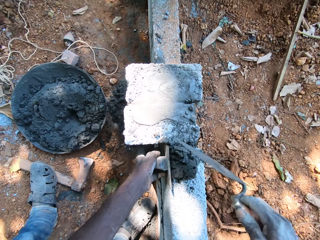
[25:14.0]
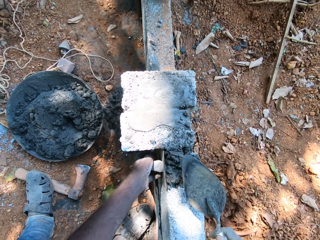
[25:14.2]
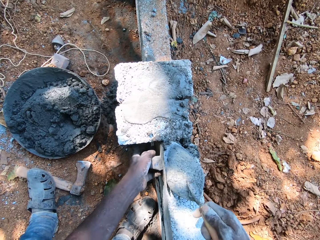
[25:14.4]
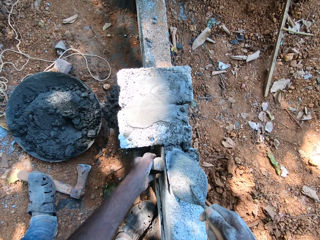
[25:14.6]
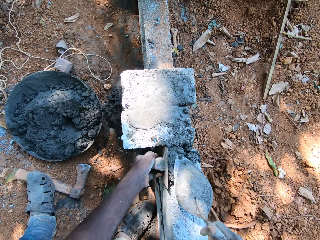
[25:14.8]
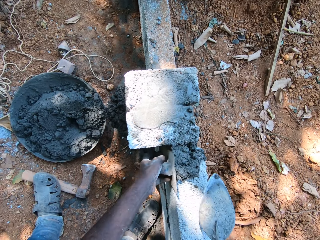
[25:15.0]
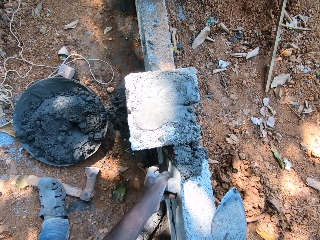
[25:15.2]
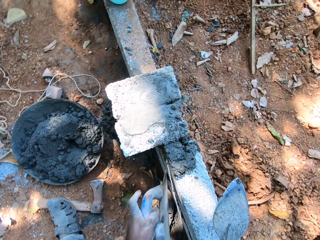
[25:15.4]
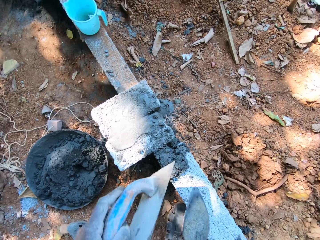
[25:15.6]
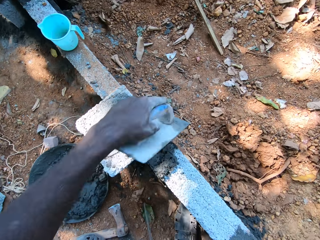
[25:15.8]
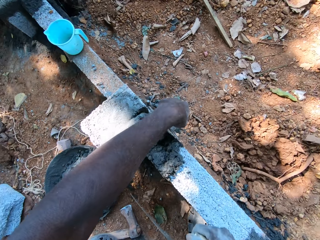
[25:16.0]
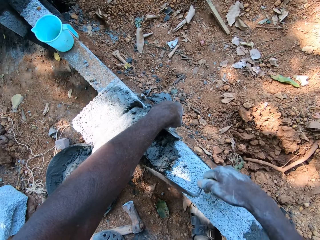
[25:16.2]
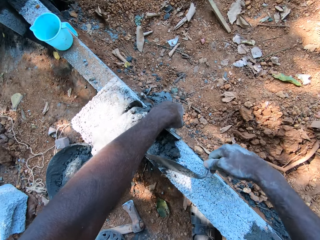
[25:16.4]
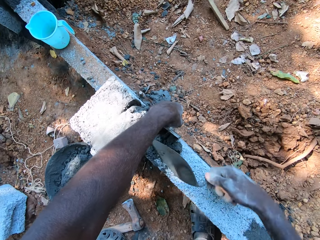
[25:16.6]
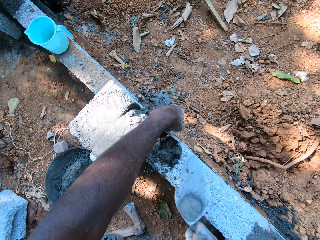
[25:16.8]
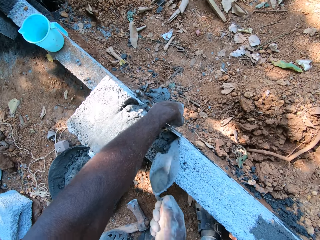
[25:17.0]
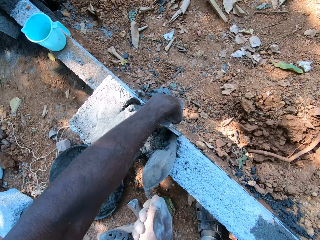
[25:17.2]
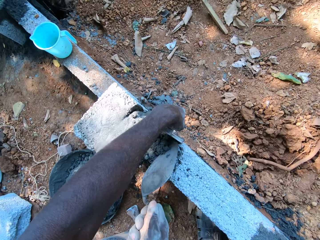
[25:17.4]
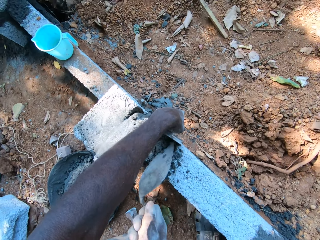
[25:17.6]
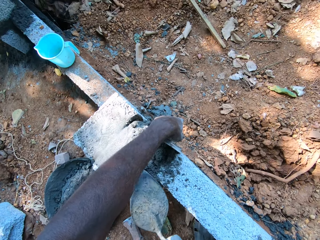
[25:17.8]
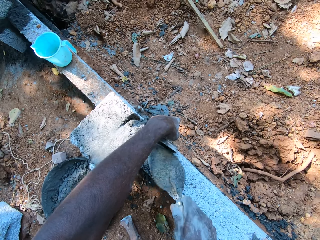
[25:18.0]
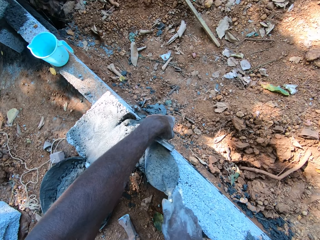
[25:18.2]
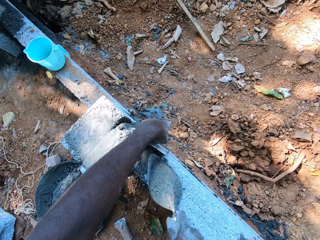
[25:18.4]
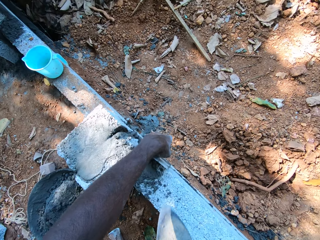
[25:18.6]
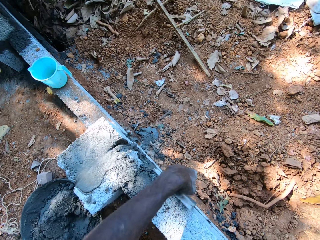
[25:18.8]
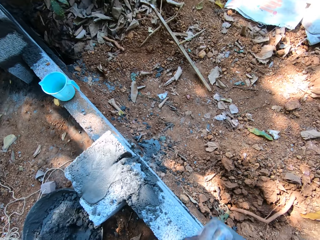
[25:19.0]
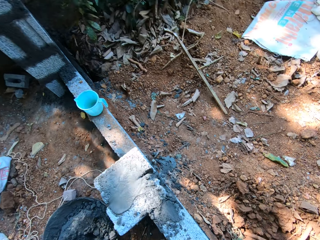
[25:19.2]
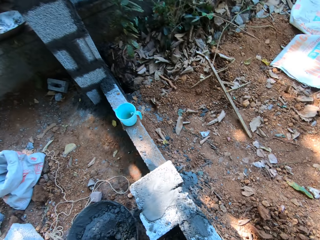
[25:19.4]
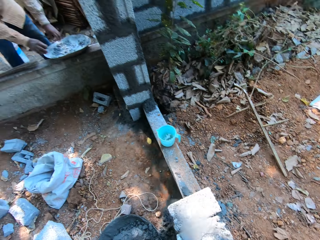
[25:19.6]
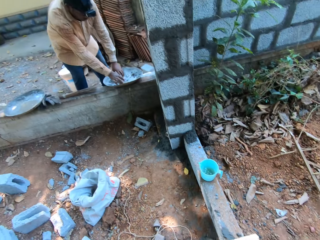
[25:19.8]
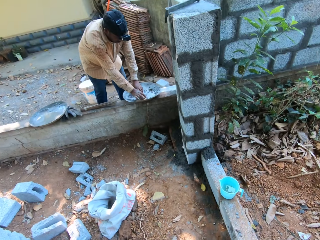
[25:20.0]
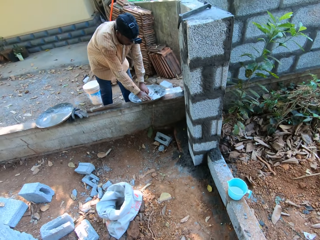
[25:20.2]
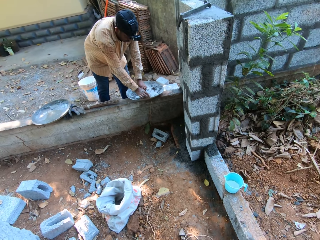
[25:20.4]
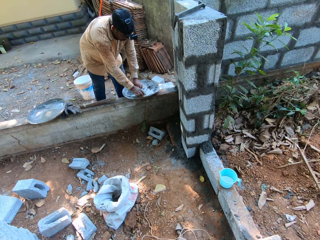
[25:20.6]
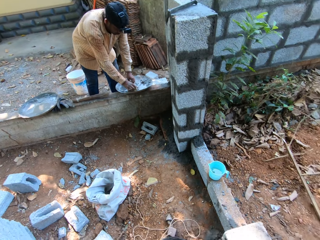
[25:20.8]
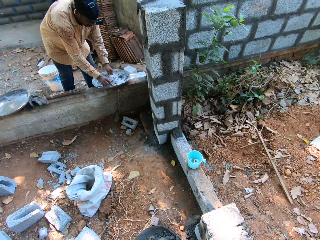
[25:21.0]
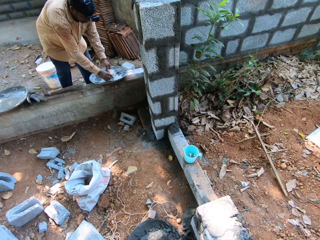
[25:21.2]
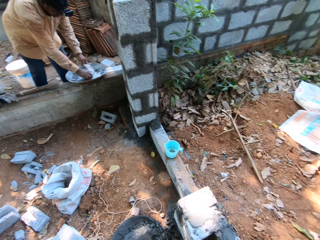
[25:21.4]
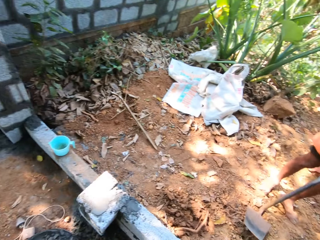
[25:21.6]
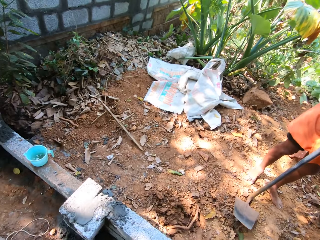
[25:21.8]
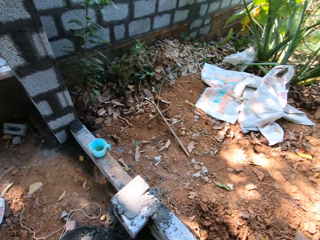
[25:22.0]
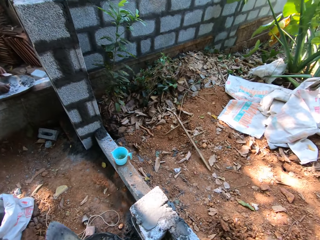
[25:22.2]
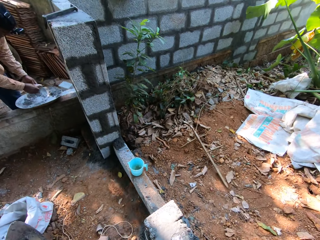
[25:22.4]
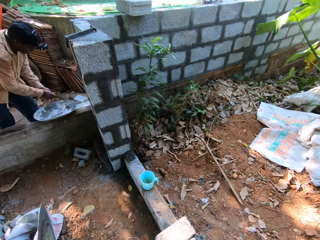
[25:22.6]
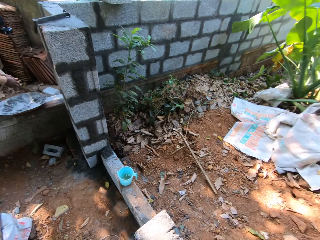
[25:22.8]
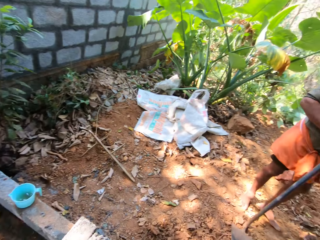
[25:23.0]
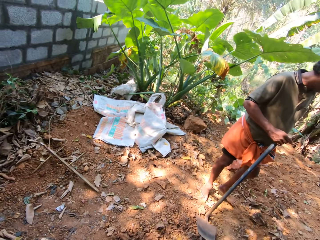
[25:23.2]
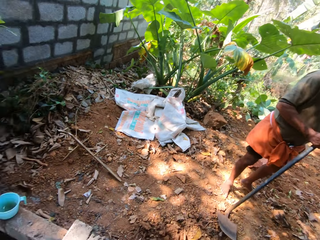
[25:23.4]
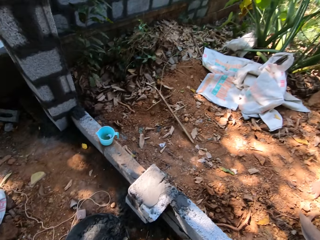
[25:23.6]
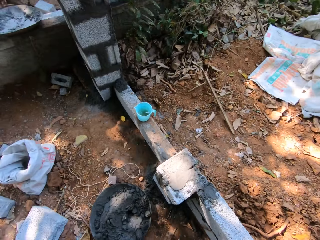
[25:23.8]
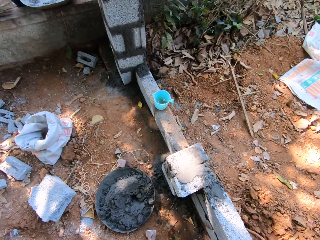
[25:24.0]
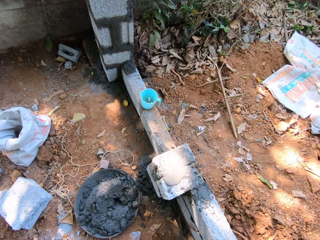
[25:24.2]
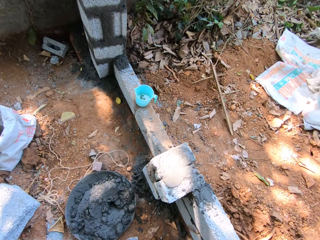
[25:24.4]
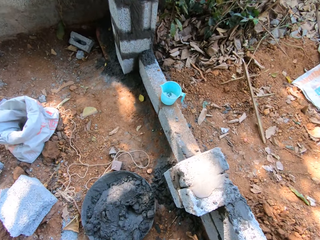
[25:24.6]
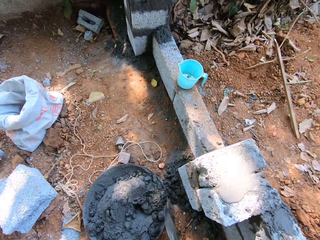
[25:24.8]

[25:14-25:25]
The camera wearer places the trowel in his left hand on the fence. He applies the mortar on the fence with the trowel in his right hand. He converses with a man and another man. He removes the trowel in his left hand from the fence. A third man stirs mortar in a pan on the fence with both hands. The third man packs the mortar from the pan on the fence with both hands.

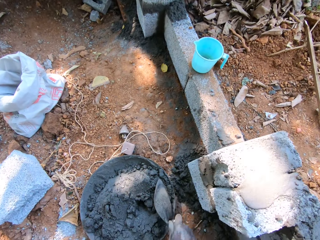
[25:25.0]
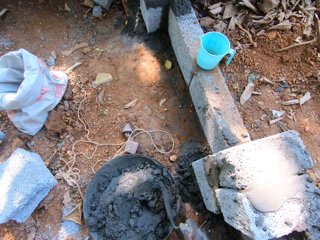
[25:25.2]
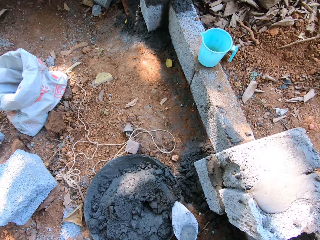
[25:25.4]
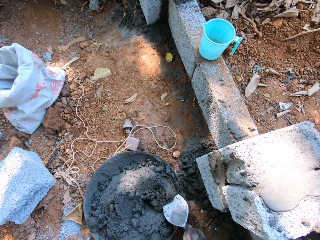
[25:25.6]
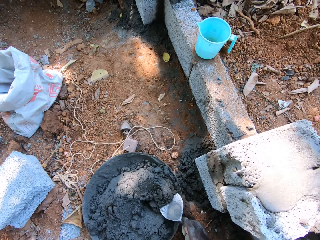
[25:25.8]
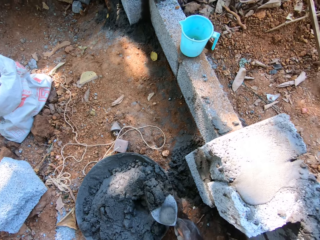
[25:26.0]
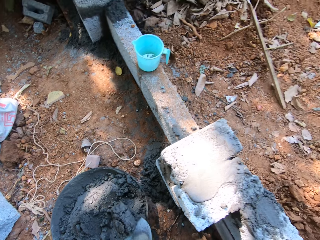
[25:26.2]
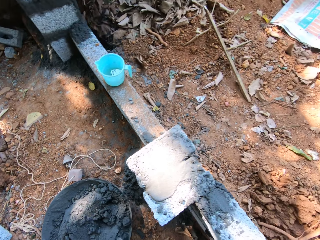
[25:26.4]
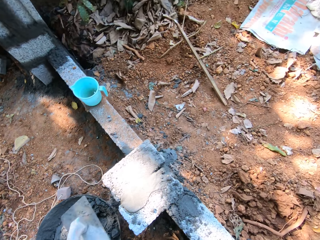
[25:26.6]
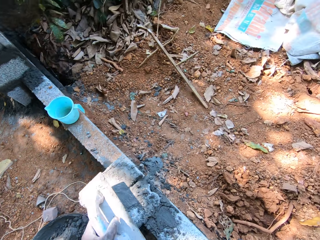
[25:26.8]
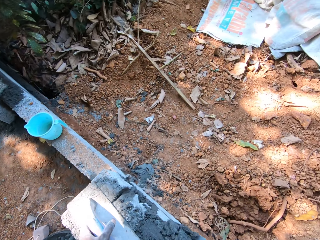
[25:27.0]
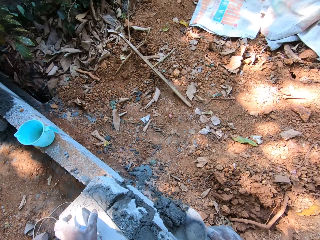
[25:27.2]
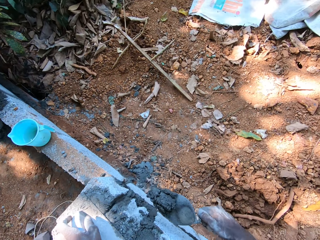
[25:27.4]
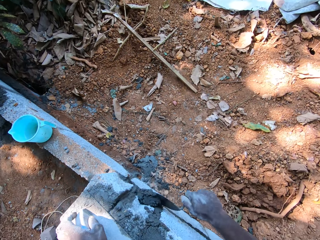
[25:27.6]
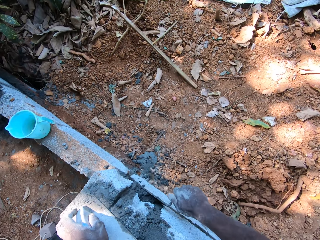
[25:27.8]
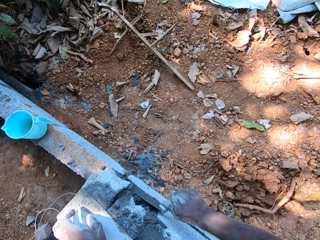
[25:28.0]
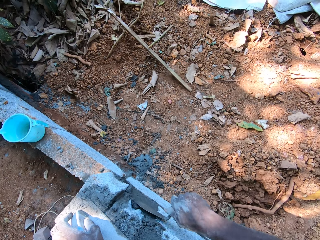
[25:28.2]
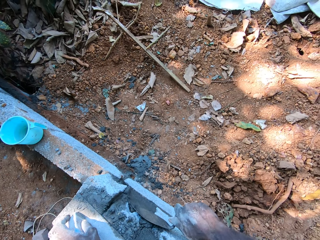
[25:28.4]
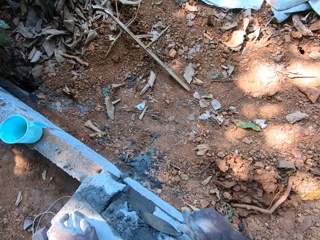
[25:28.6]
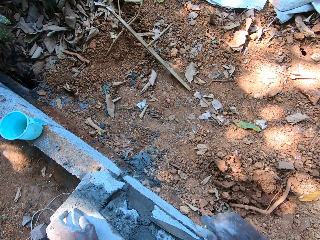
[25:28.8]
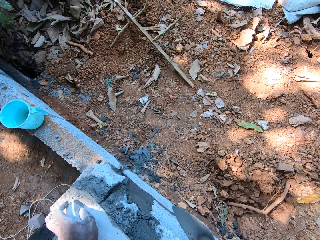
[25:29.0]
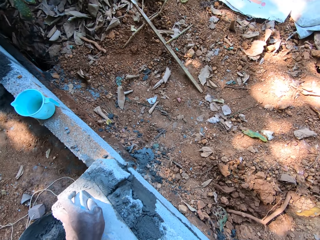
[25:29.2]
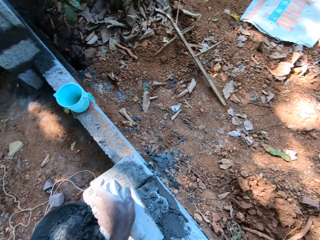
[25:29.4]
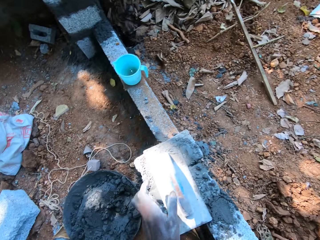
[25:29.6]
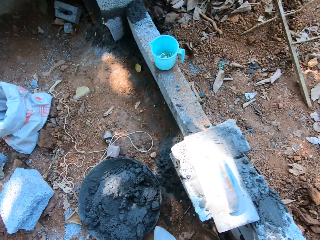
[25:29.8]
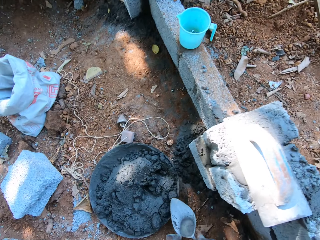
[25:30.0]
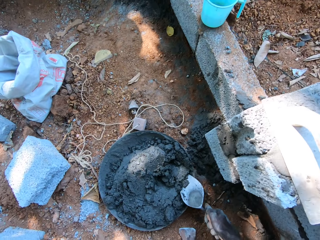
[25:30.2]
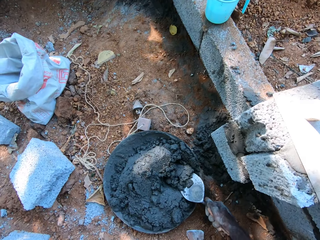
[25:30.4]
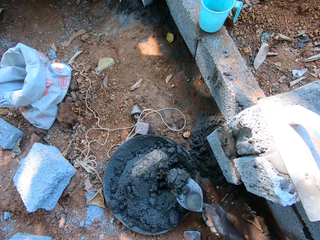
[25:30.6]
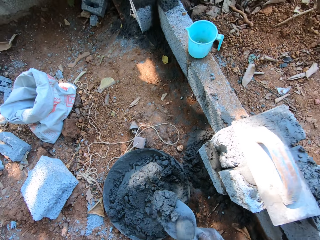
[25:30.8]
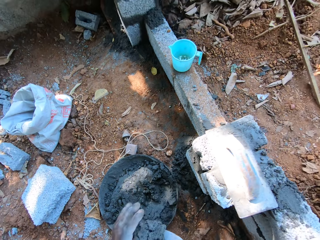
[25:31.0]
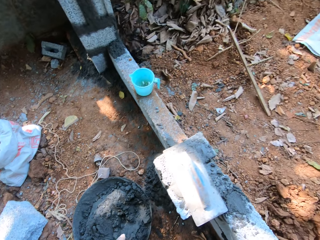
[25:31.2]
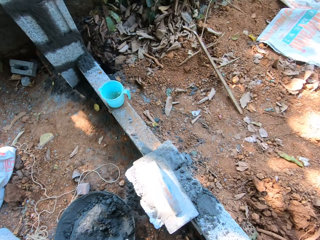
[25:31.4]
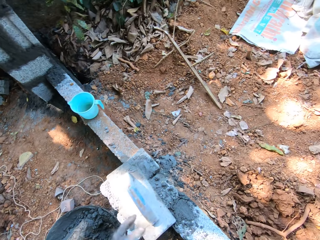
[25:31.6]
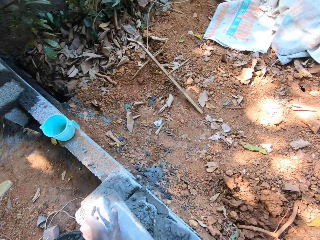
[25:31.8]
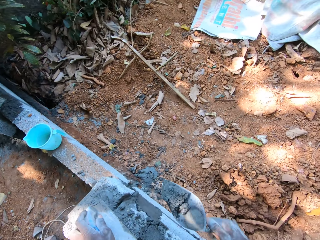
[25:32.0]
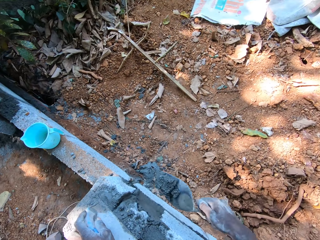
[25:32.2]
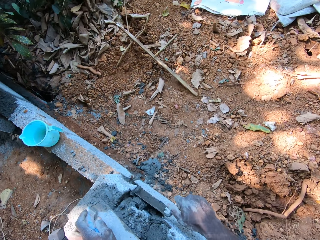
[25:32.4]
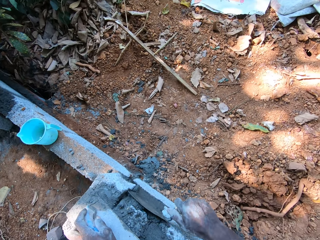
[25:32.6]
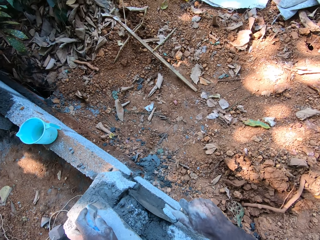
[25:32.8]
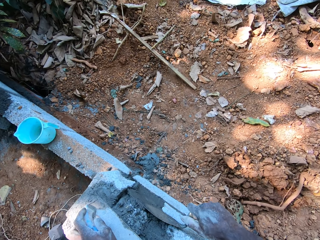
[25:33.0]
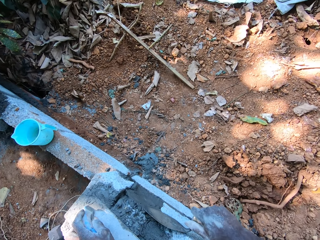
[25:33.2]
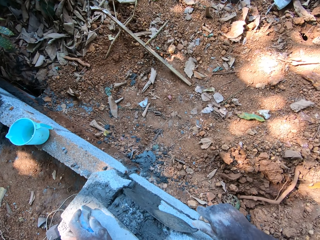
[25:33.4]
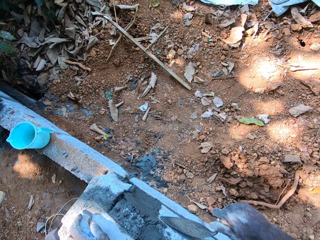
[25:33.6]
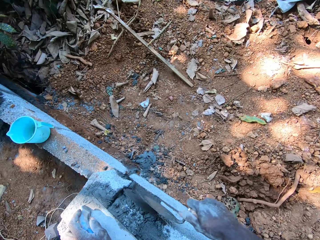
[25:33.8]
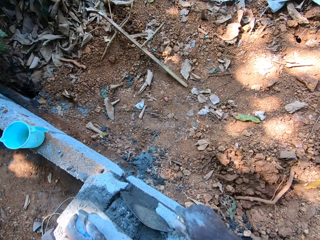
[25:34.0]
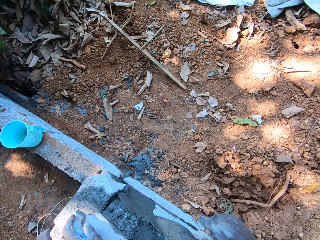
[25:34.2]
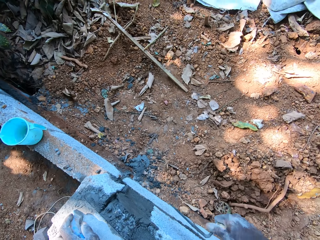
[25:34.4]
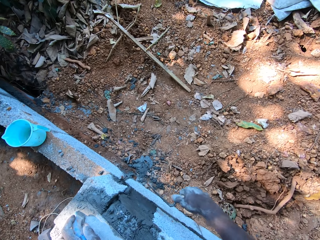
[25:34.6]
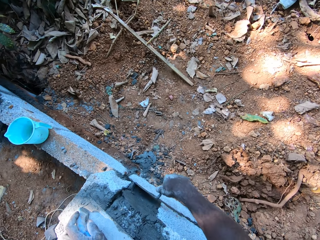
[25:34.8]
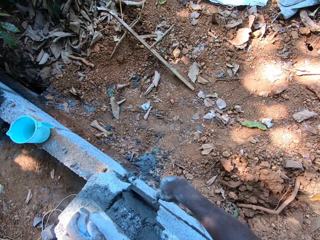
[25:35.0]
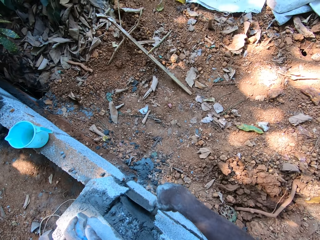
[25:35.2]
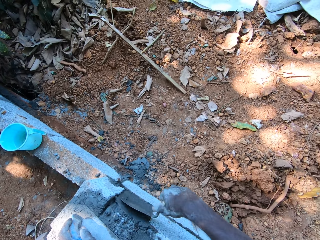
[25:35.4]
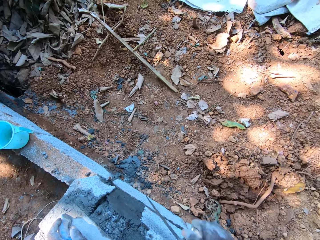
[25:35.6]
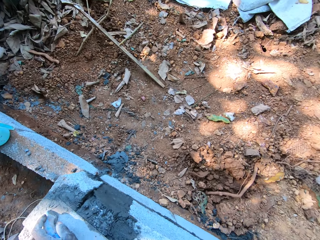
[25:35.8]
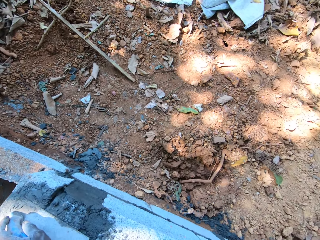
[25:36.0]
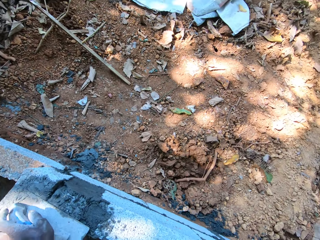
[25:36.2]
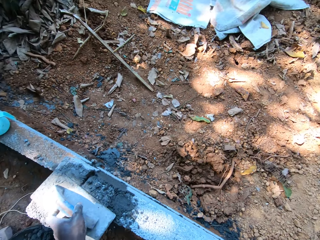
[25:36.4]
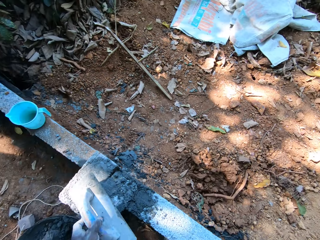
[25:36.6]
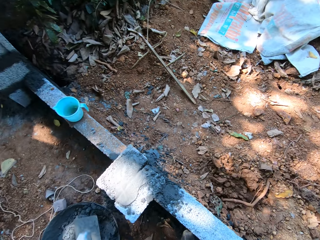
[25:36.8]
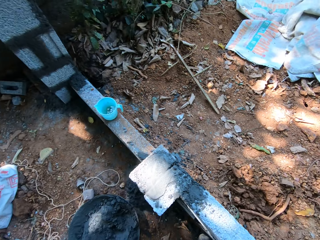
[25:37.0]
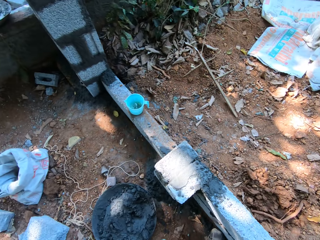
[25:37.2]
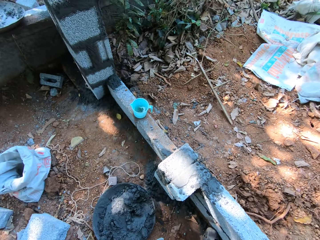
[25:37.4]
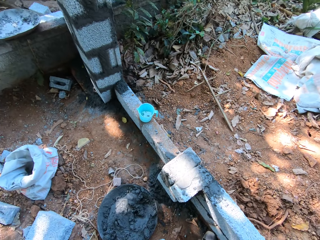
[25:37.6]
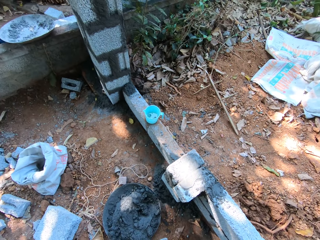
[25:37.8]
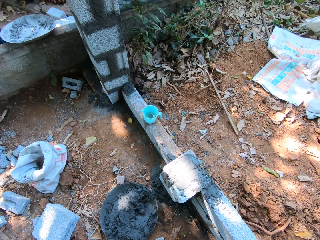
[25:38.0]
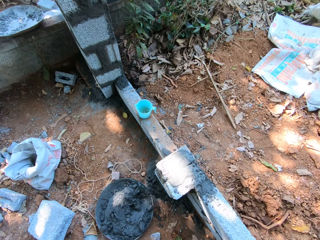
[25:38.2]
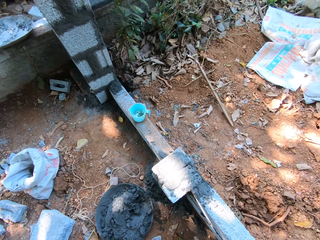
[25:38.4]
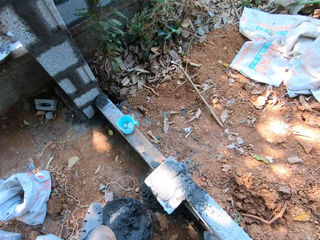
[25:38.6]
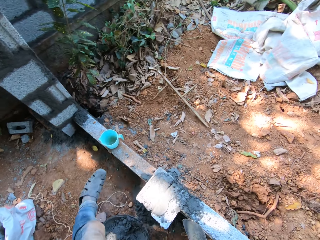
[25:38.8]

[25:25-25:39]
The camera wearer puts a trowel on cement. He packs mortar from the pan on the ground with the trowel in his right hand. He places the trowel in his left hand on the fence. He applies the mortar on the fence with the trowel in his right hand. He puts the cement on a stone. He removes his left hand from the trowel on the fence. He packs the mortar from the pan on the ground with the trowel in his right hand. He holds the trowel in his right hand with his left hand. He places his left hand on the trowel on the fence. He applies the mortar on the fence with the trowel in his right hand. He puts the cement on the stone. He removes the trowel from the fence with his left hand.
